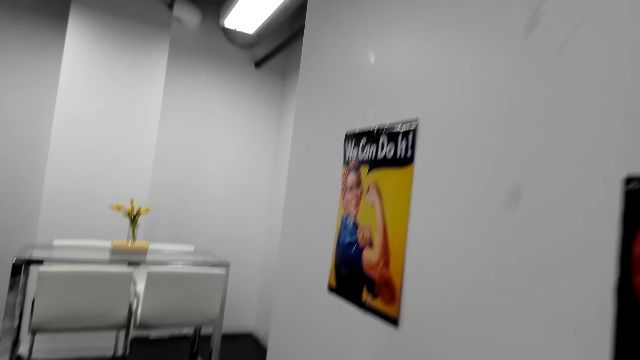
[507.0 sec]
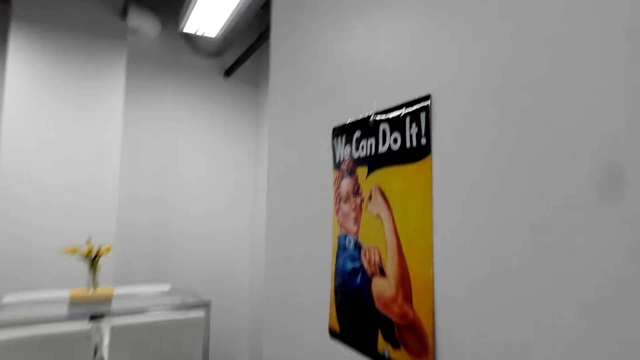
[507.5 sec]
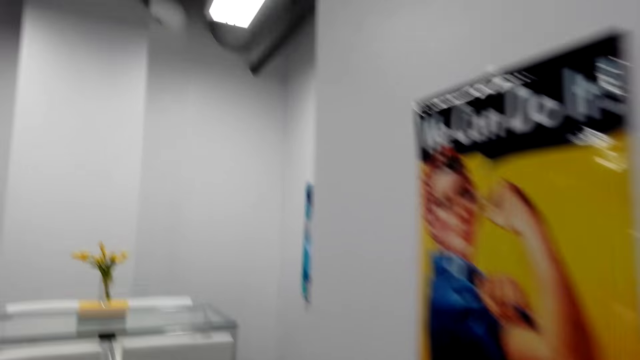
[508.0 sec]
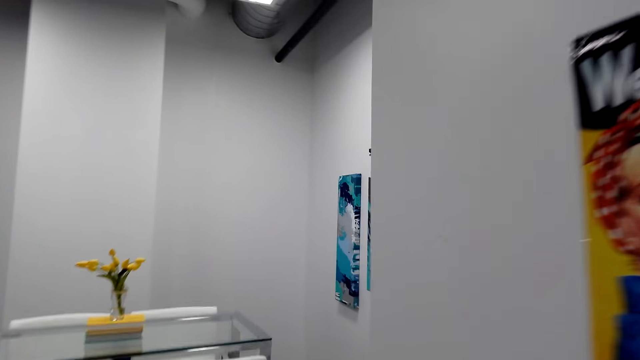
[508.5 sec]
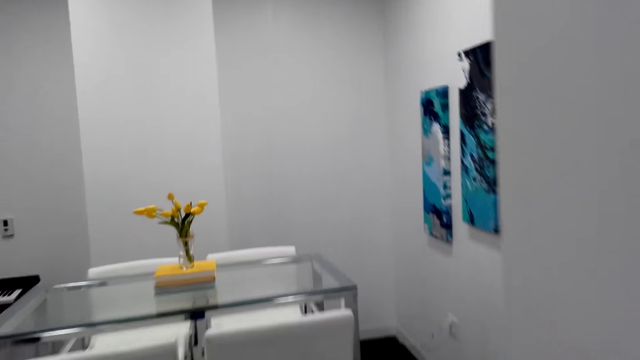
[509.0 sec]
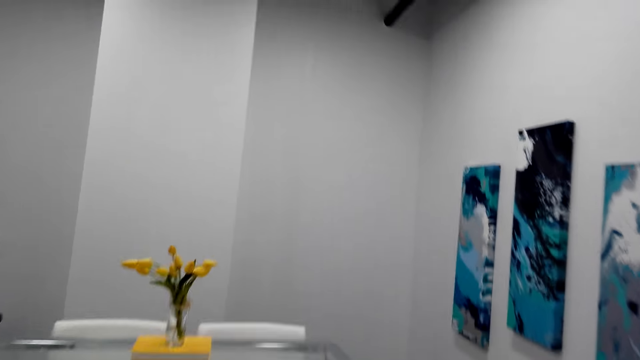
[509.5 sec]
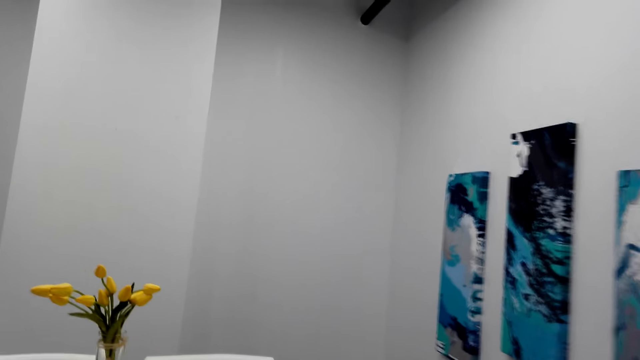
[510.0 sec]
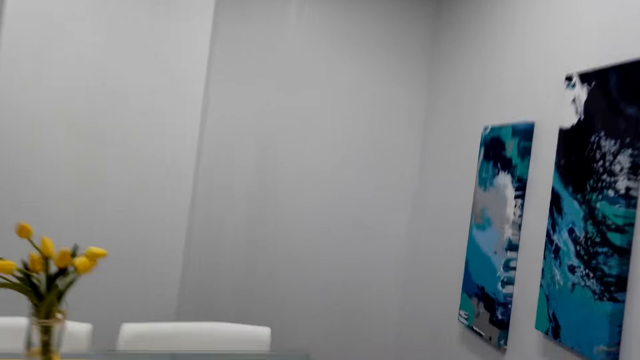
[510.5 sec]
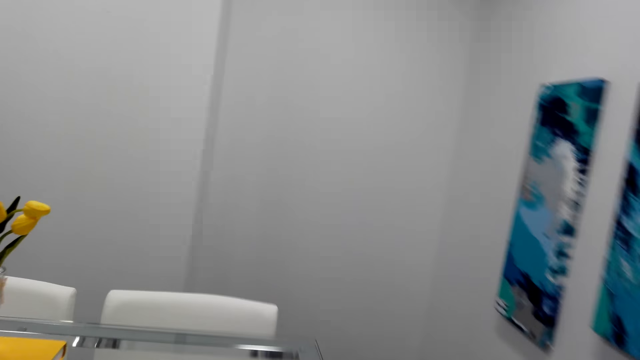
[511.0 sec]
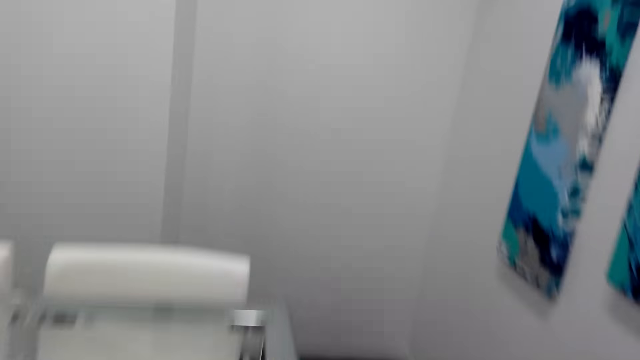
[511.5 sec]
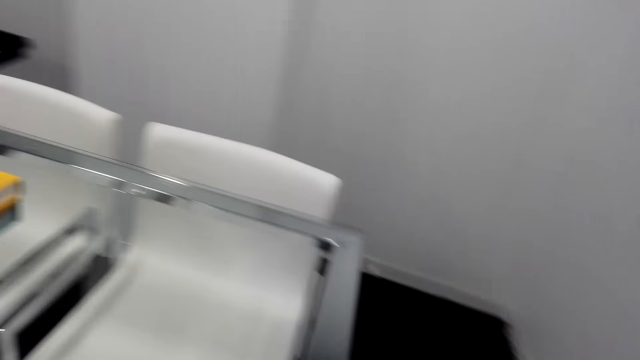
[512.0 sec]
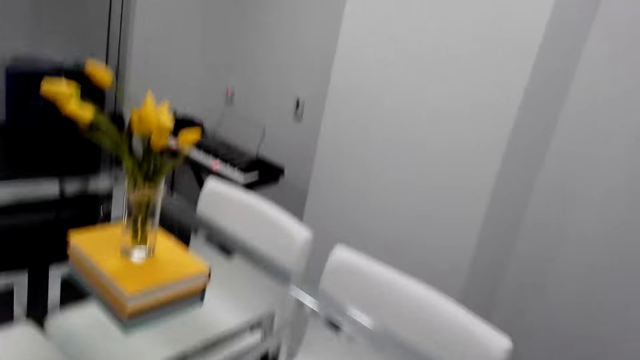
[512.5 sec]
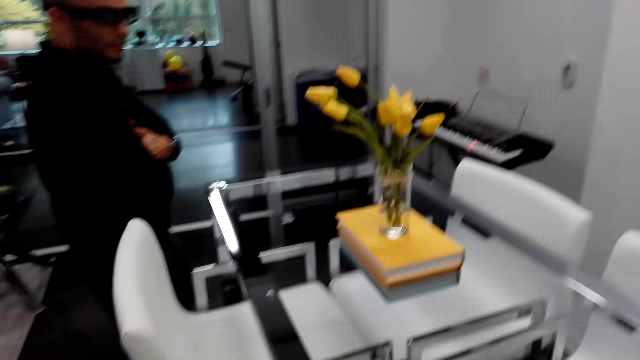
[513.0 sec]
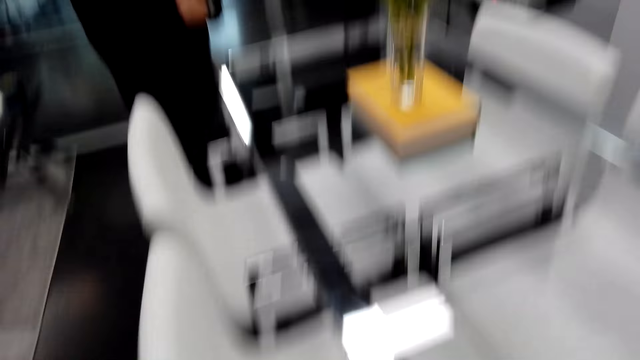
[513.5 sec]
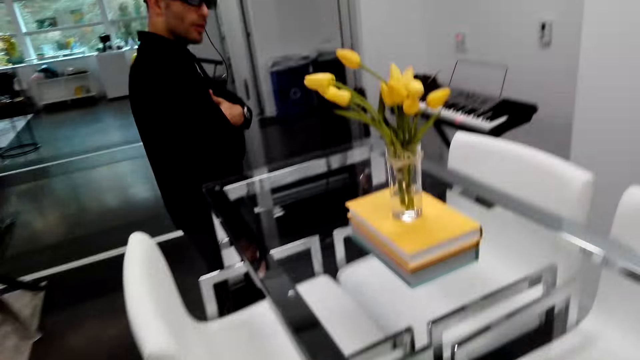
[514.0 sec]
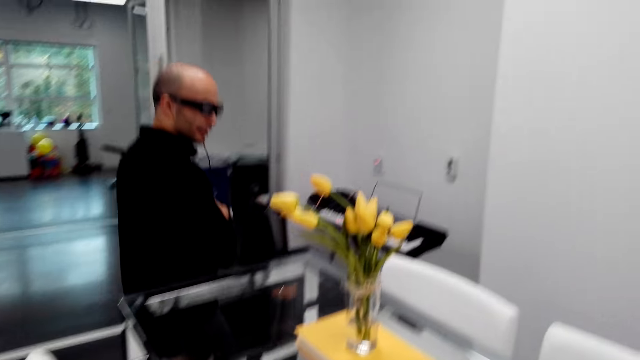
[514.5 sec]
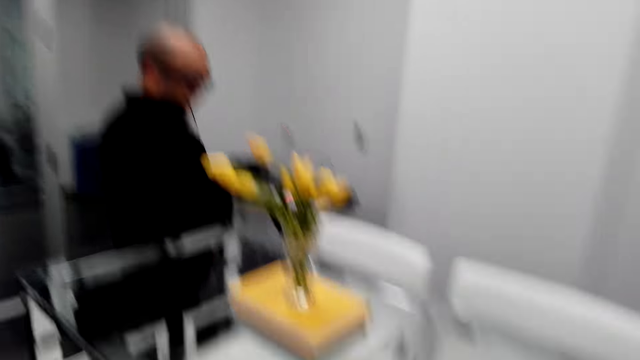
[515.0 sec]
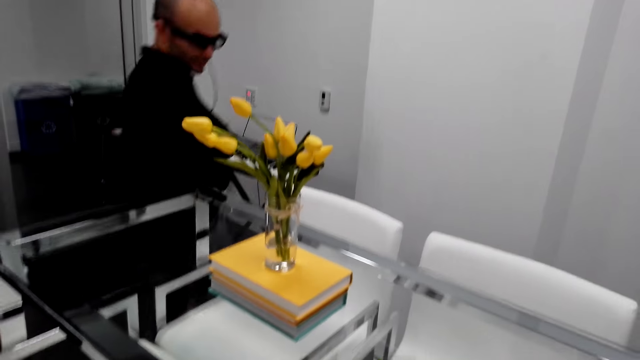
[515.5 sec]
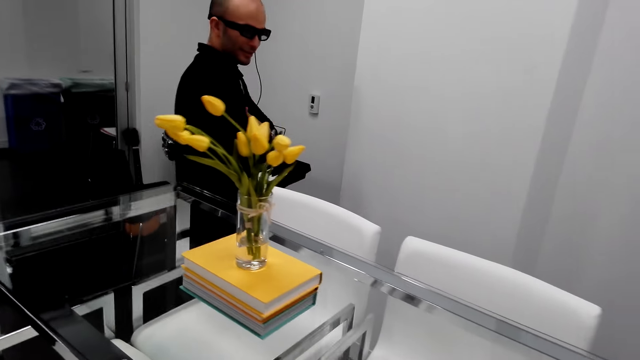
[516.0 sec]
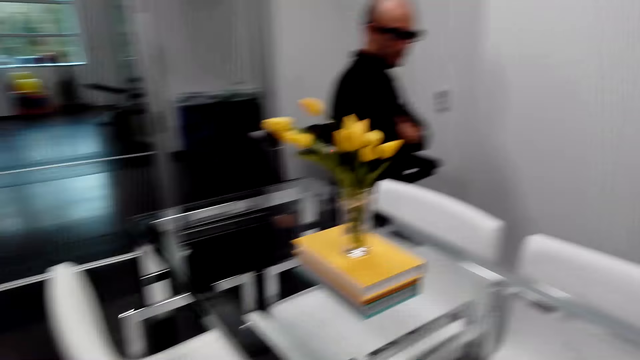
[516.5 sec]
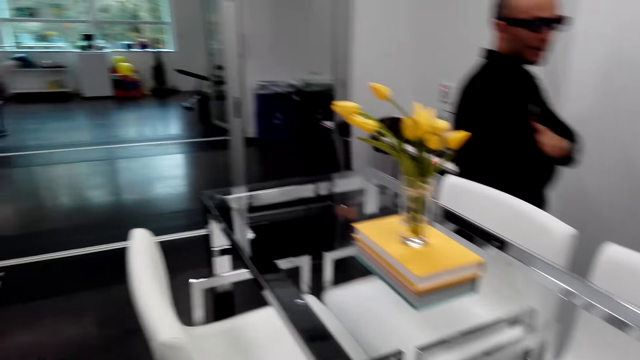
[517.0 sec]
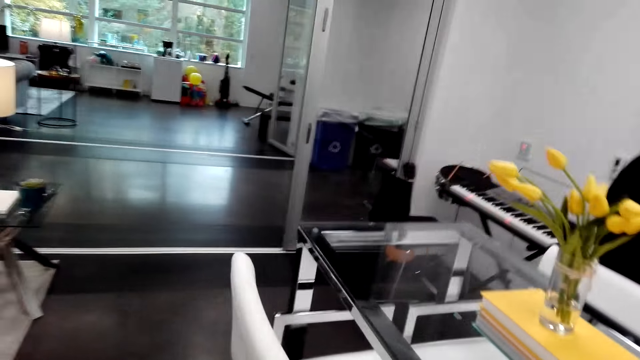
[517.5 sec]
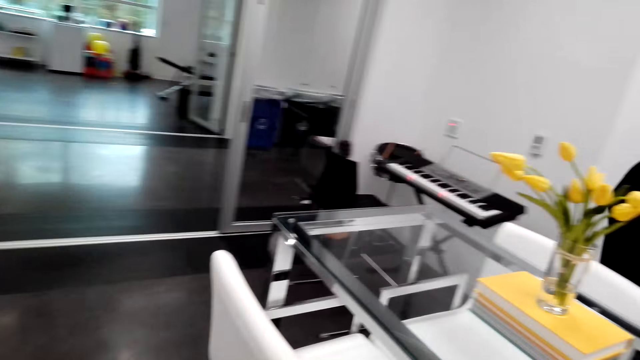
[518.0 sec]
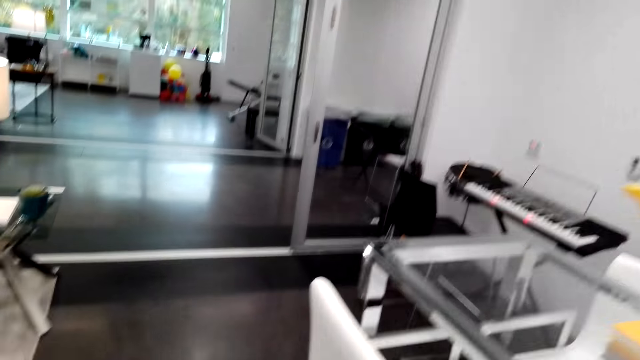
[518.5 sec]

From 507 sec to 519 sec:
The camera wearer walks around the room. The person walks to the table. The person walks around the room.

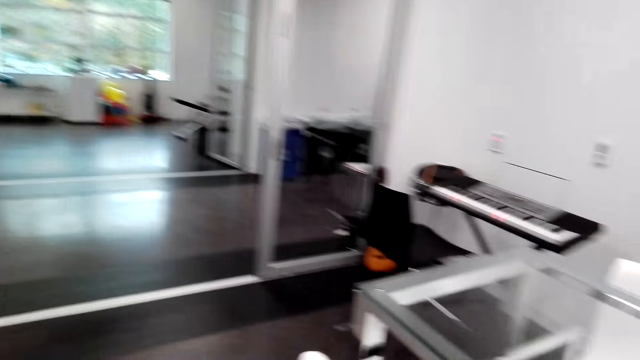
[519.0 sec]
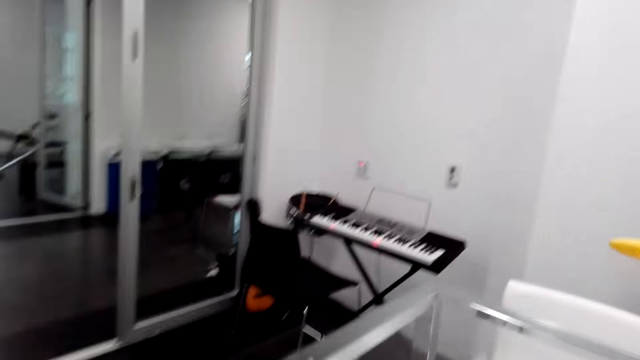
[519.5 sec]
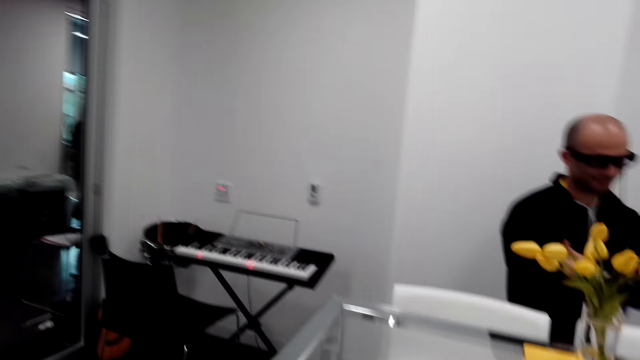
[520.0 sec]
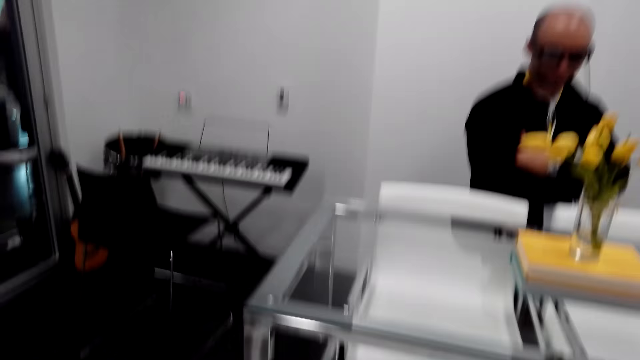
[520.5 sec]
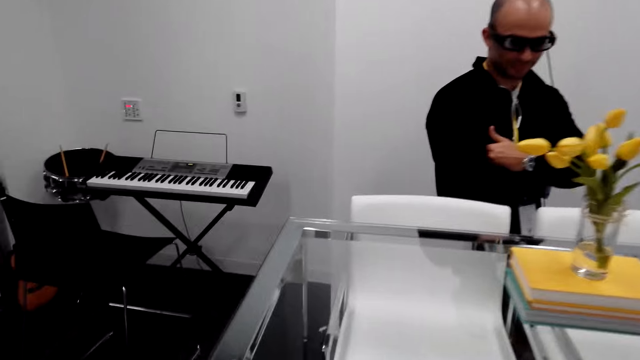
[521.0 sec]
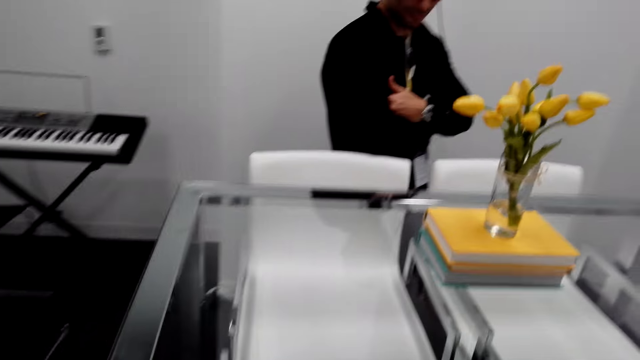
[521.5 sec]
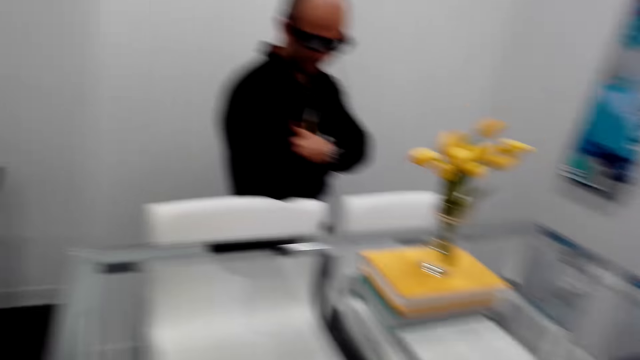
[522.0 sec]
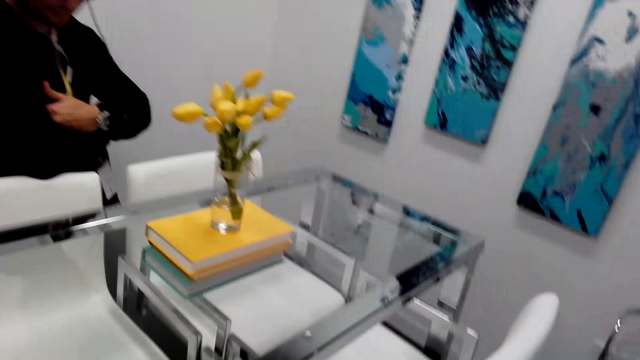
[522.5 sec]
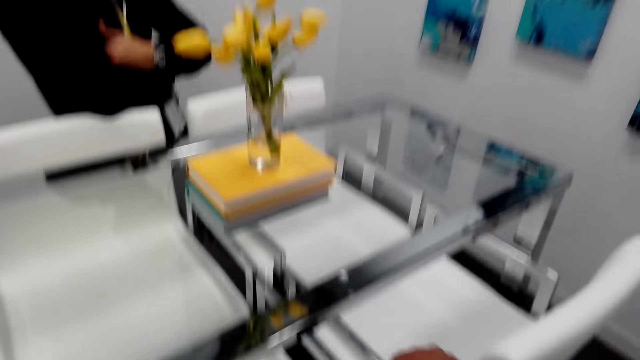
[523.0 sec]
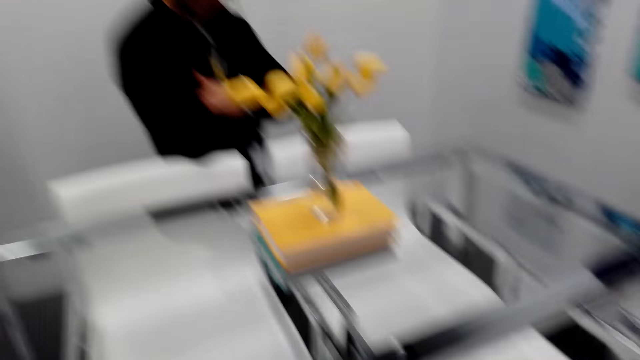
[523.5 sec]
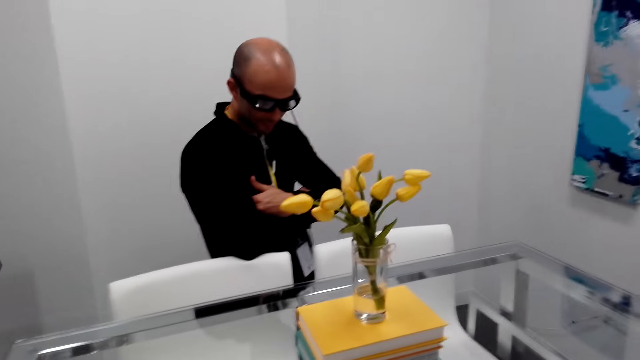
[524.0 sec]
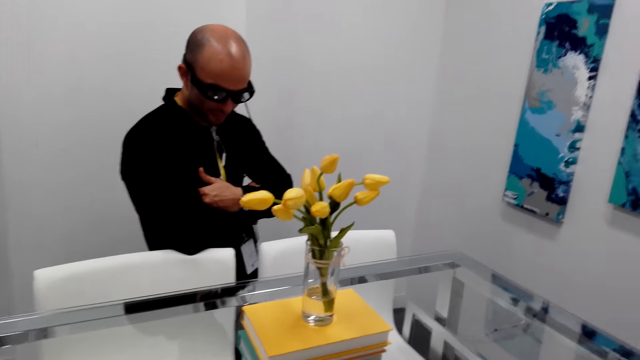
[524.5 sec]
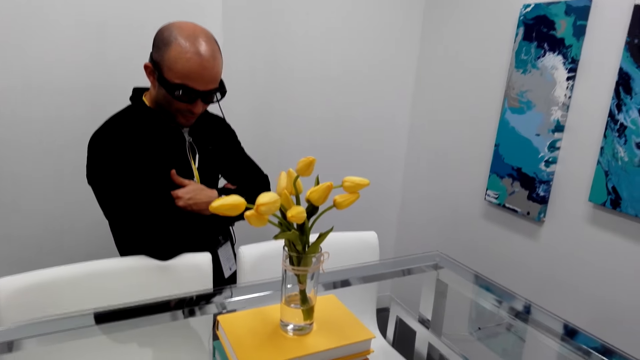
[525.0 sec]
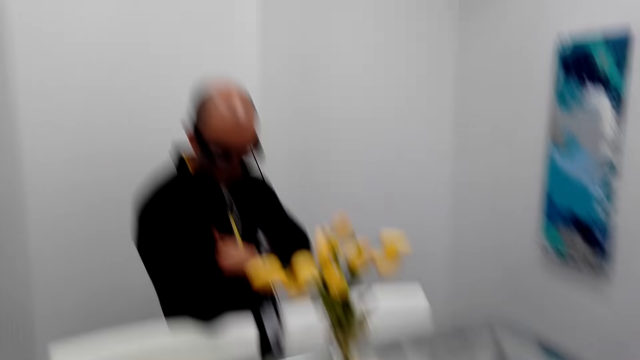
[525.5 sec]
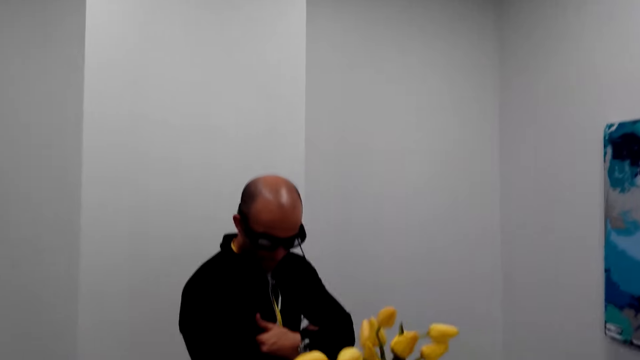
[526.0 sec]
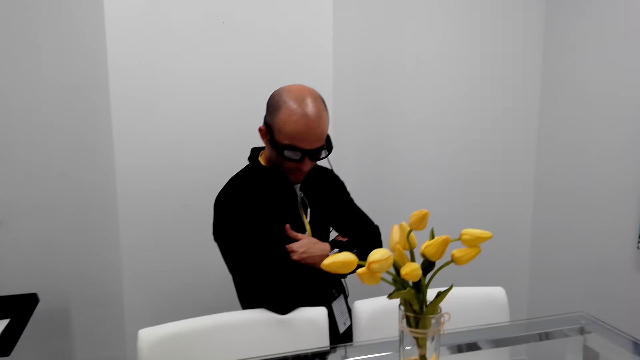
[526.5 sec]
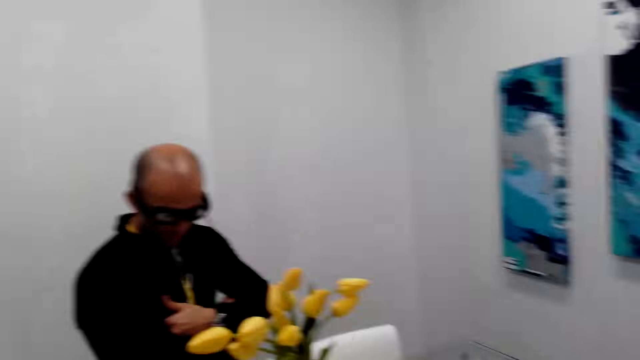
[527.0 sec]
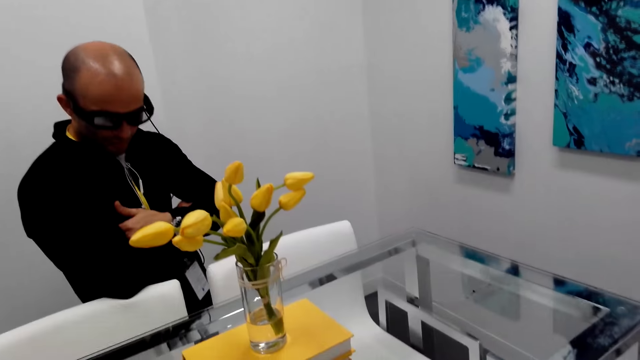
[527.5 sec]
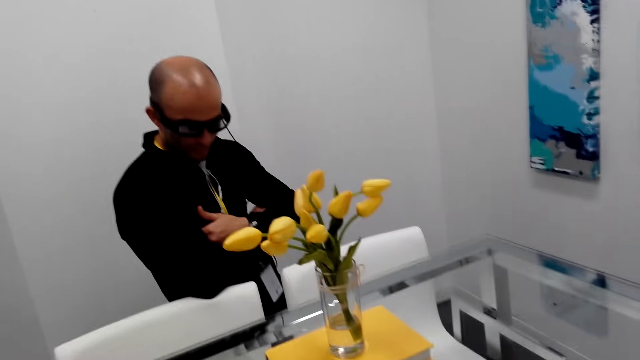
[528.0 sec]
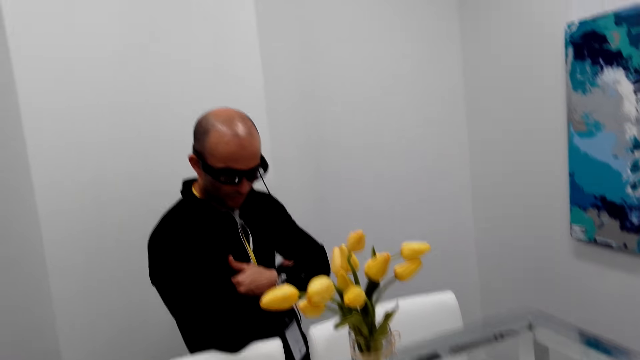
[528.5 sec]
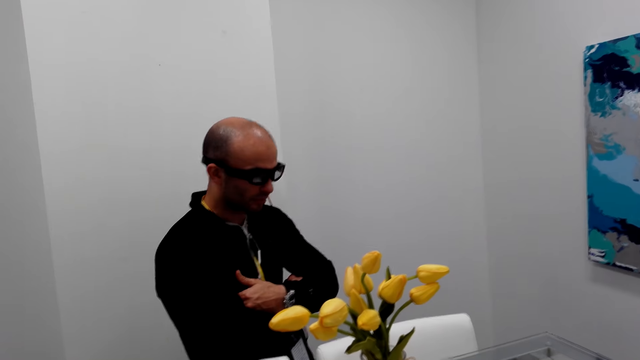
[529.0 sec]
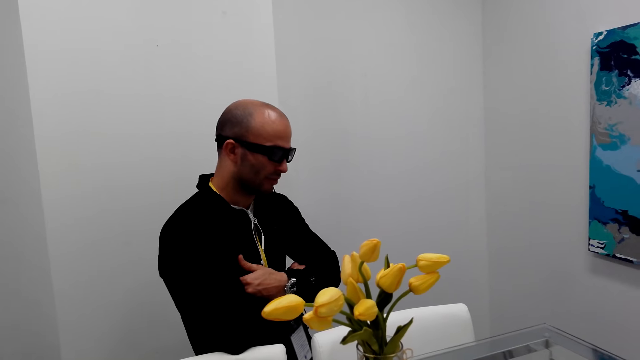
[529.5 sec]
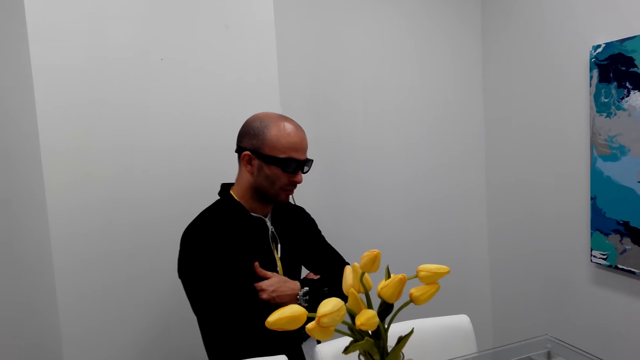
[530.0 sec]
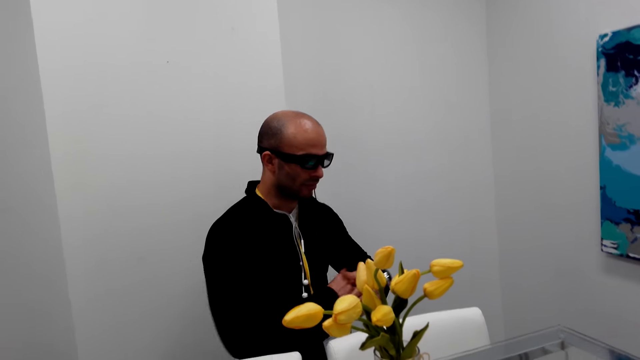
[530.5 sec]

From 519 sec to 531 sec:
The camera wearer touches the table. They look around.
